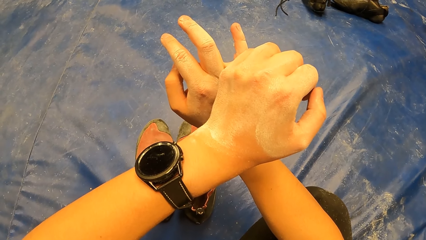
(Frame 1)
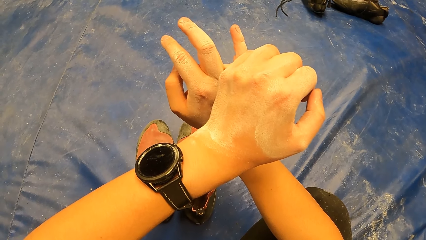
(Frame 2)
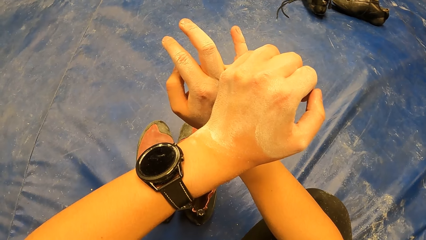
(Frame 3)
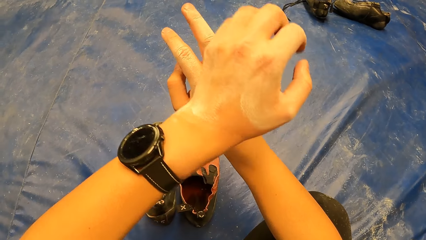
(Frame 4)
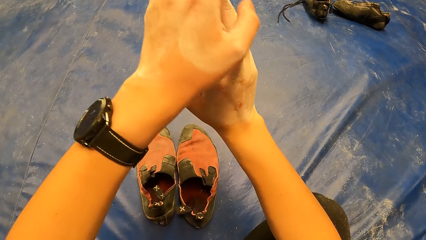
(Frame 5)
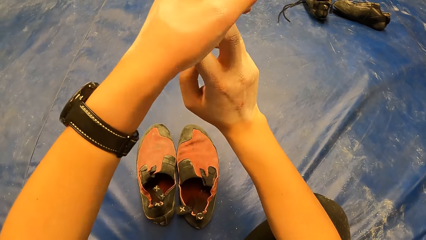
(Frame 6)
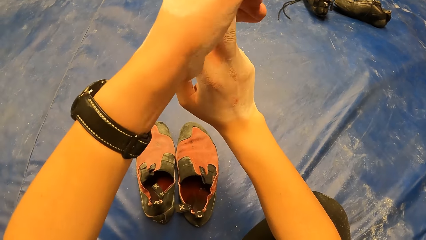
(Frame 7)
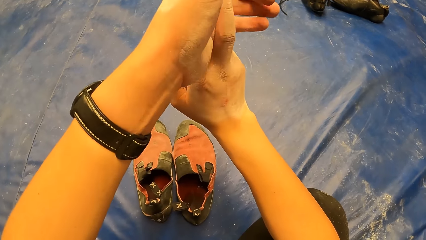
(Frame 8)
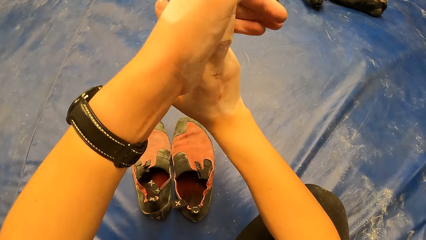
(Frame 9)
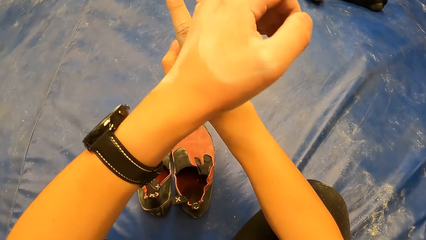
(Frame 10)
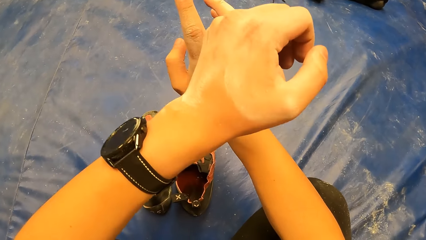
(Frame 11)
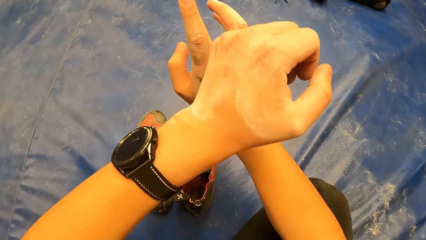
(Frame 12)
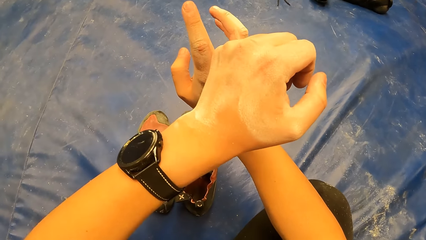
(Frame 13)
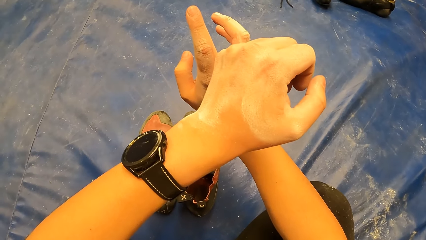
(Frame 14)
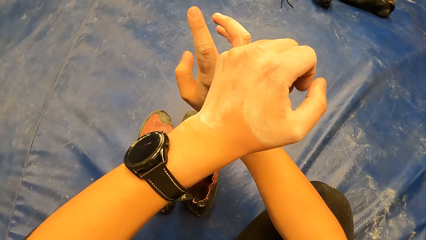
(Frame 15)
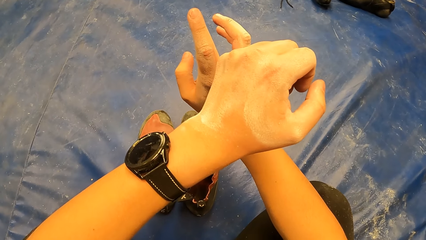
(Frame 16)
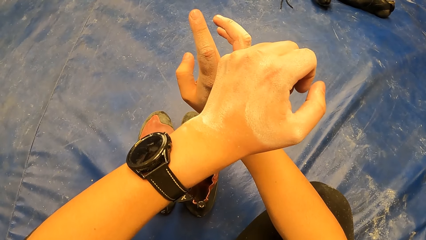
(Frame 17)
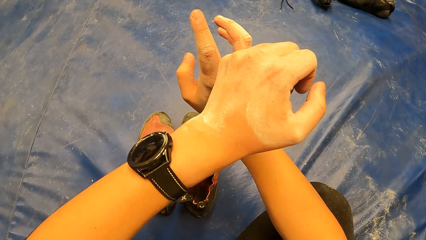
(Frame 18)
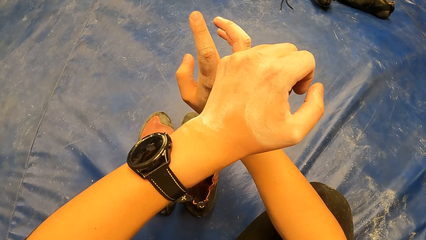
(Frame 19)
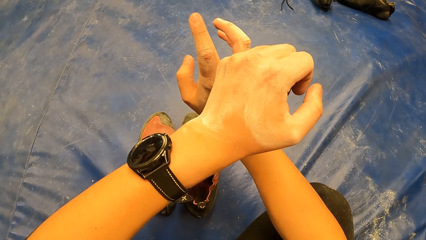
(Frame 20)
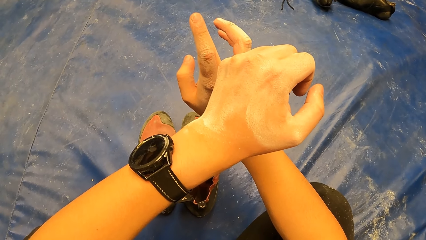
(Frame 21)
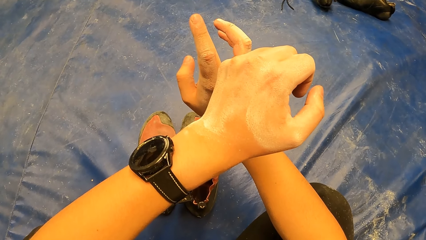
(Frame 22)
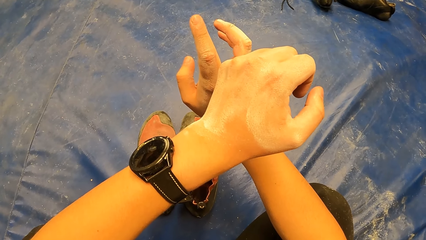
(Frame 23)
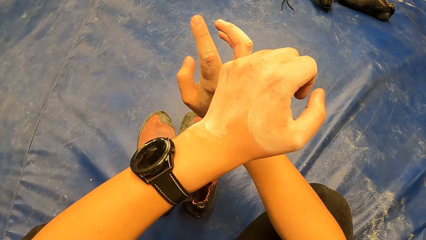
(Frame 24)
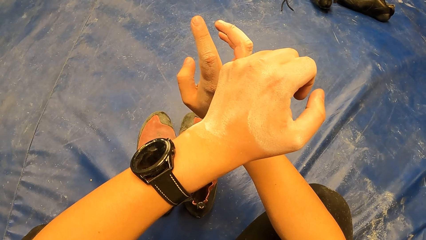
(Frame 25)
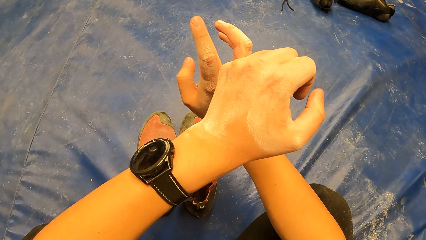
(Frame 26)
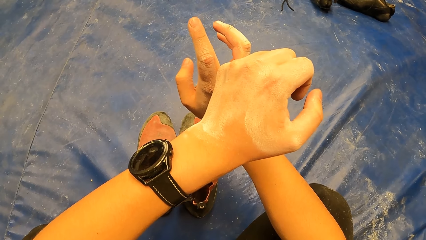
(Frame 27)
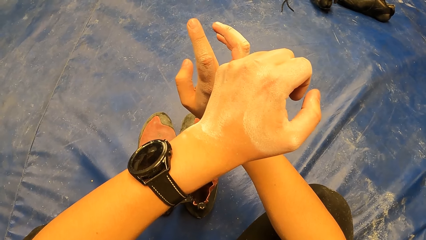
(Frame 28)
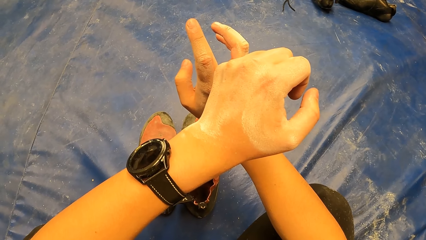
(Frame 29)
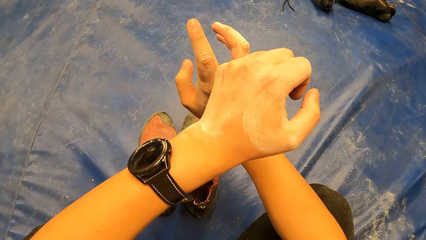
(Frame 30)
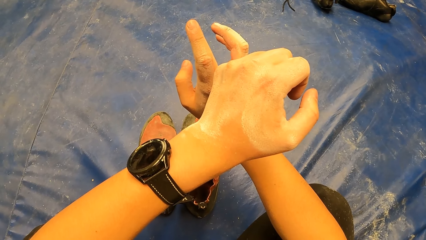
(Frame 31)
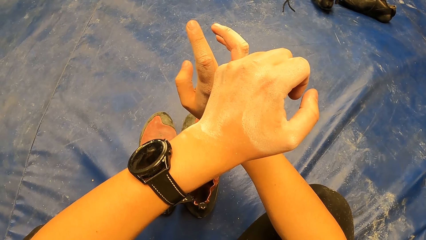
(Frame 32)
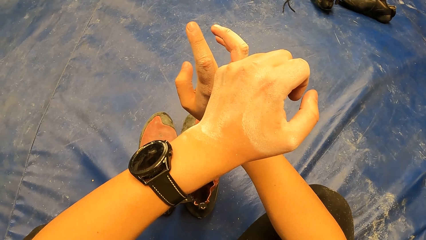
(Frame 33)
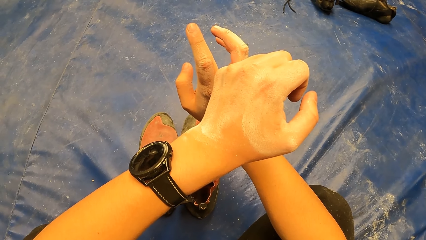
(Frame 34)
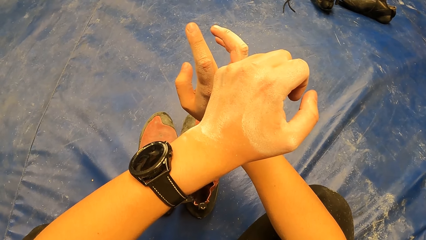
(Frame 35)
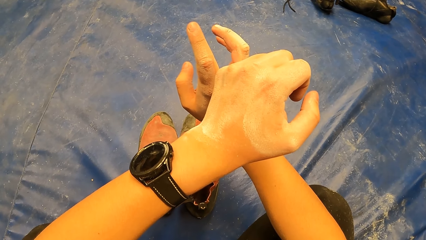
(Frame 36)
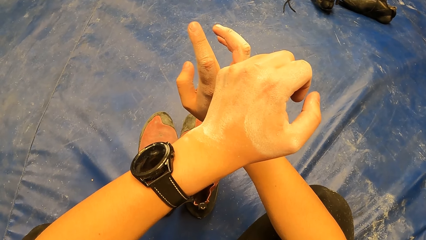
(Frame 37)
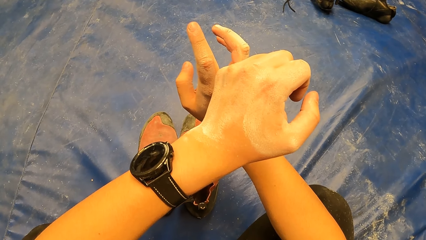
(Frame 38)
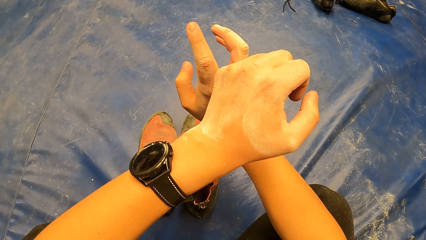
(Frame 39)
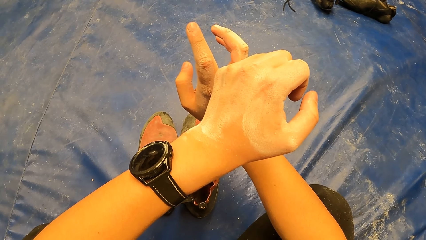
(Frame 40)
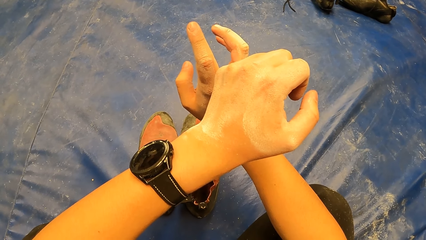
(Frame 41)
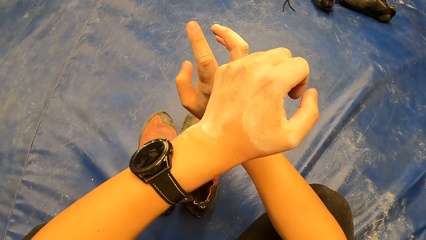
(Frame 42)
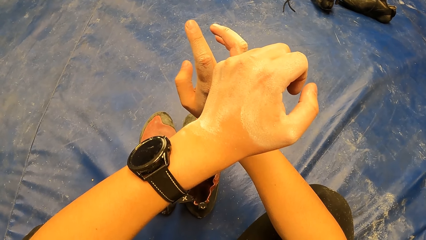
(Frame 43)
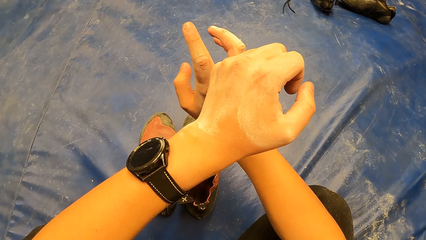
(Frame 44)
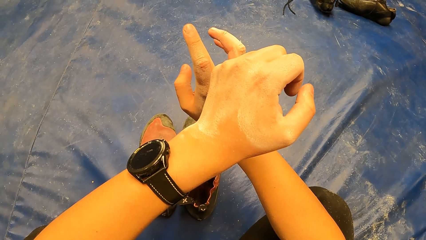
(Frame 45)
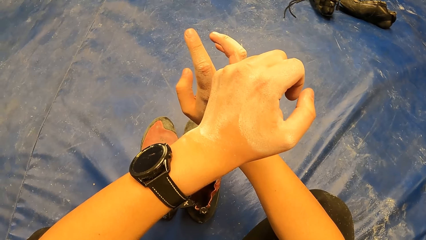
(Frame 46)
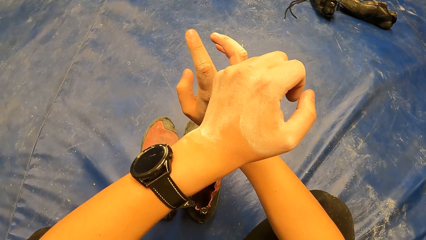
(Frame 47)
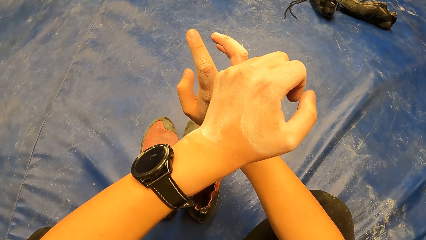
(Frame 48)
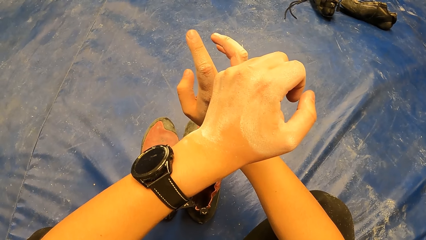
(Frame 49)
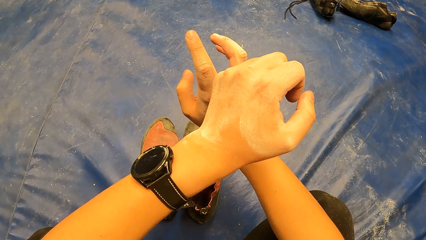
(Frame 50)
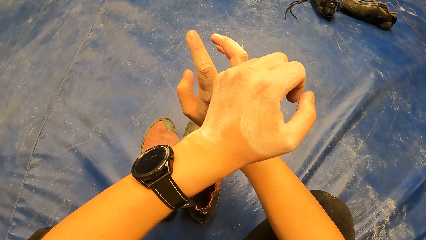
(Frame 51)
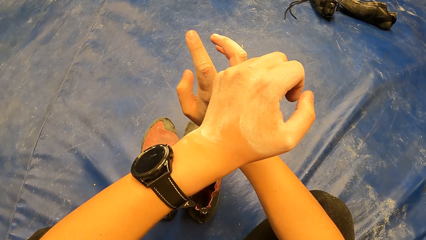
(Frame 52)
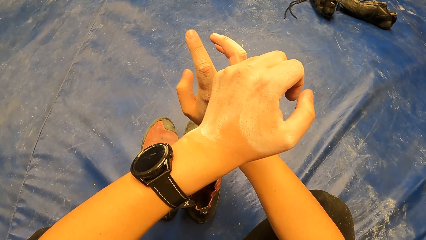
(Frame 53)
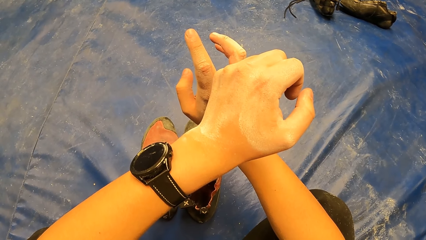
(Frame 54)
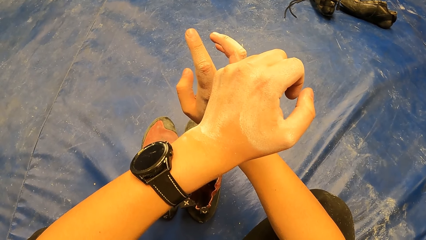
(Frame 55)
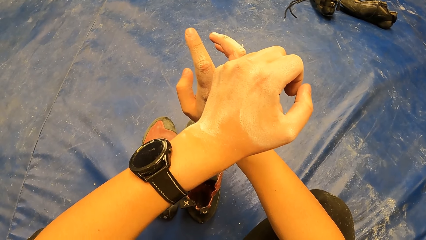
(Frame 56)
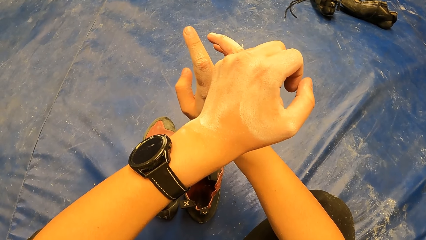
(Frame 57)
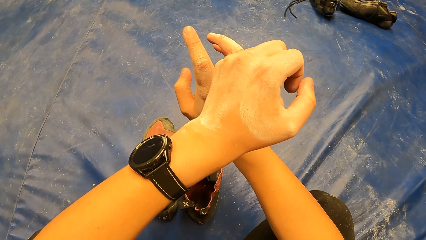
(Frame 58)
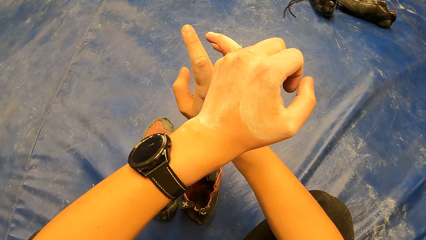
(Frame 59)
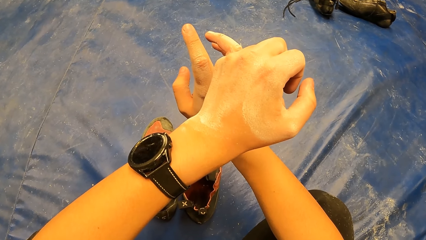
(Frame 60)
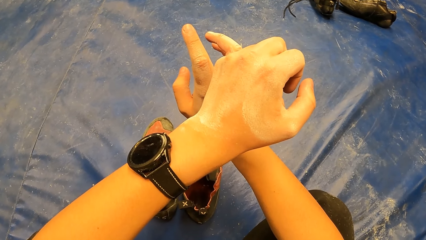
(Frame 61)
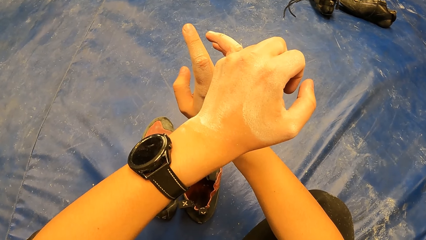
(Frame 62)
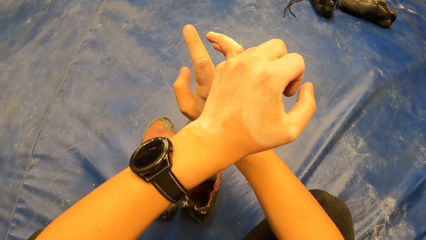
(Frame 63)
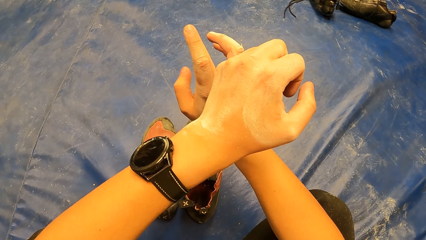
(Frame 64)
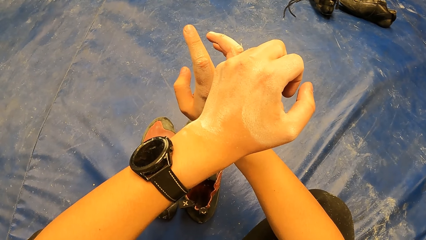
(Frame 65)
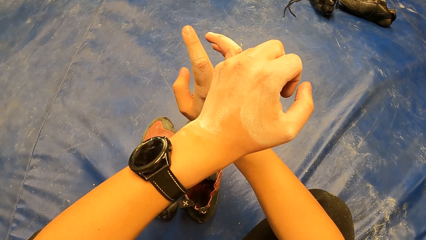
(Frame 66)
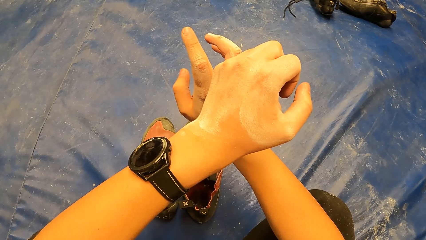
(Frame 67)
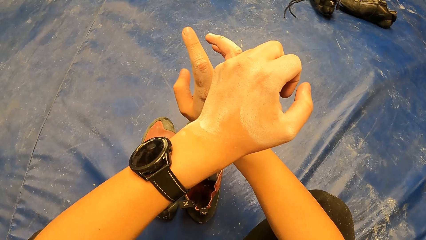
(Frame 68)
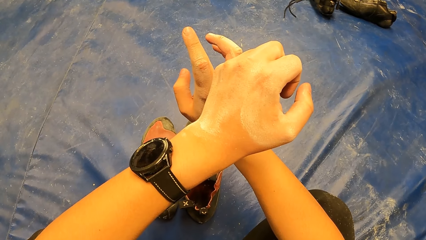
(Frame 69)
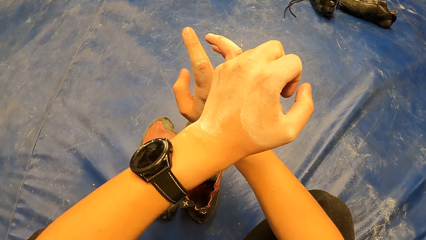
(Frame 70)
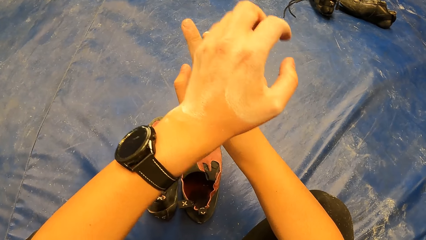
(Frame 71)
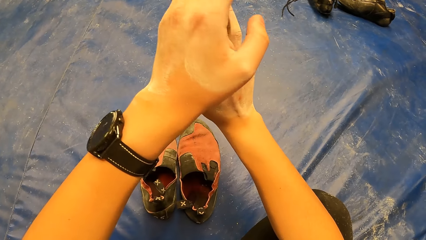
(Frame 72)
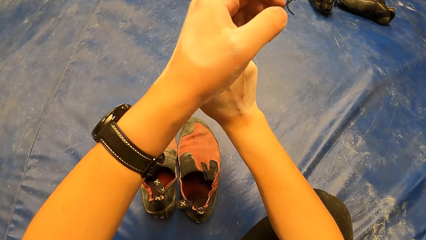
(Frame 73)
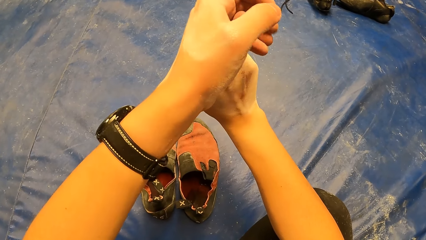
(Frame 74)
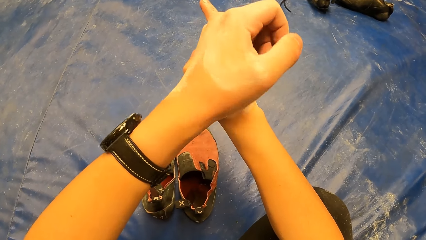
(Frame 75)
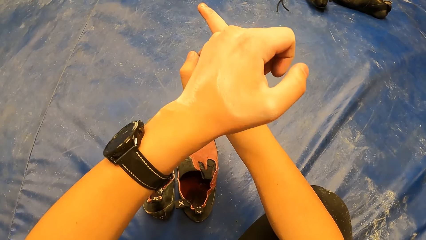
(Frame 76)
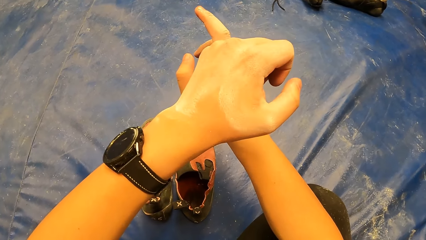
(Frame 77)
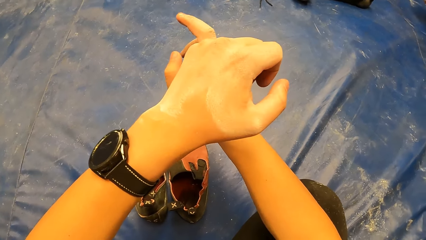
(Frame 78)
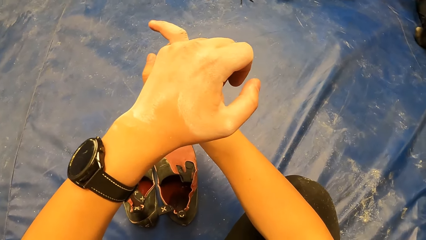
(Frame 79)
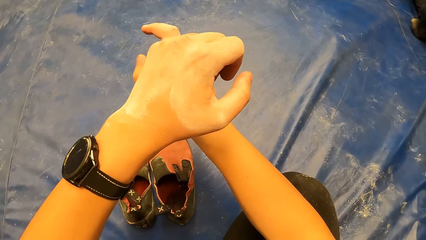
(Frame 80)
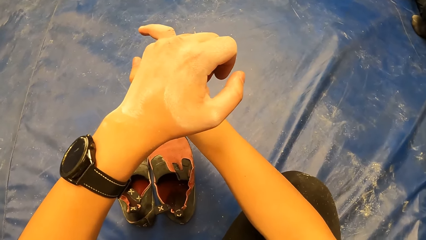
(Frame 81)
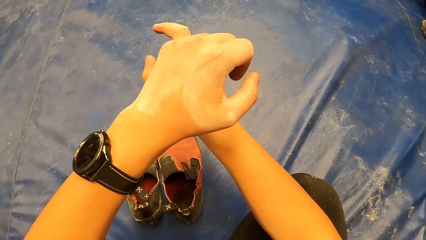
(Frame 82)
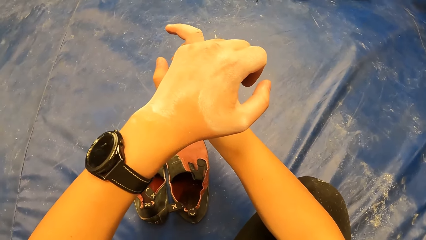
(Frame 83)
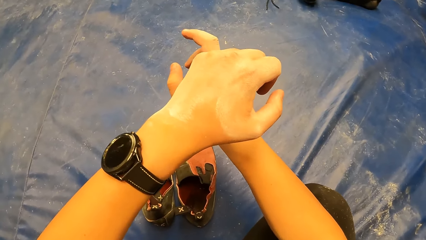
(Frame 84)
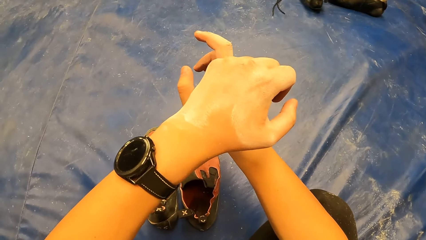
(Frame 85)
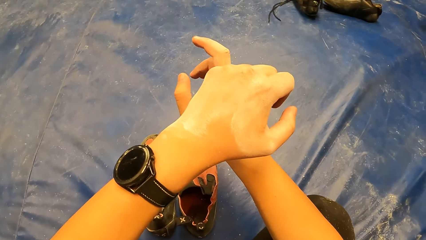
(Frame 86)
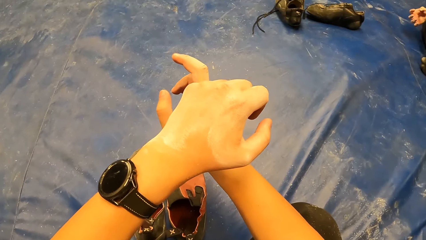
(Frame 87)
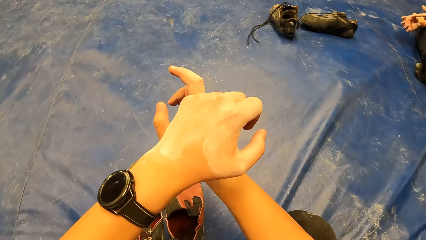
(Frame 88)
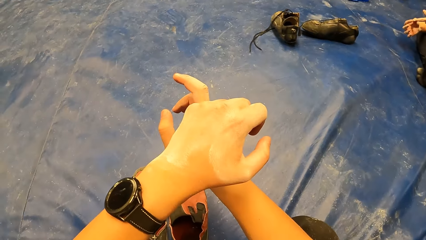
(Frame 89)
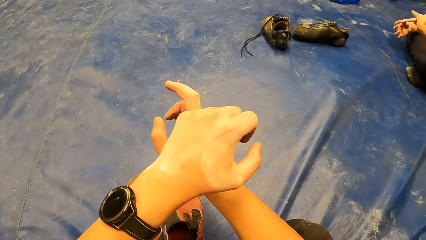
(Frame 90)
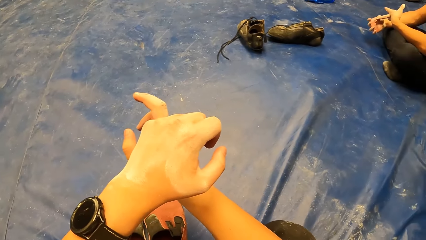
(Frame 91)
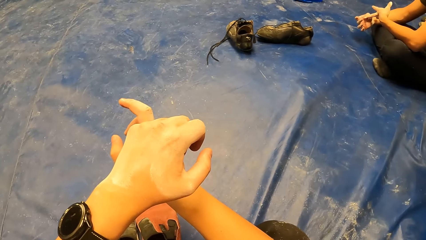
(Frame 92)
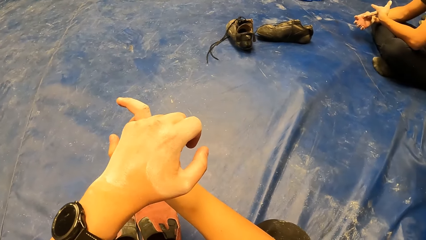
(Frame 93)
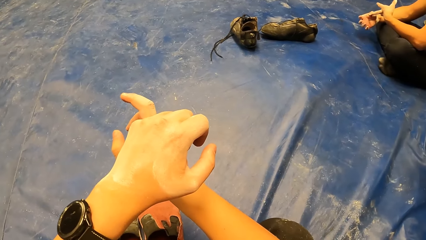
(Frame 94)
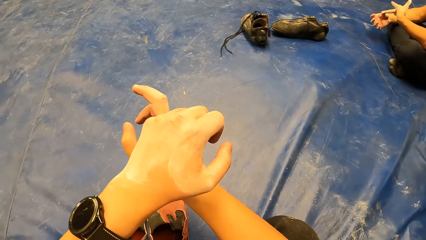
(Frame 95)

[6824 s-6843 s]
The camera wearer moves his hand. He exercises his right middle finger with his left hand. He moves his hand. He exercises his right index finger with his left hand.
